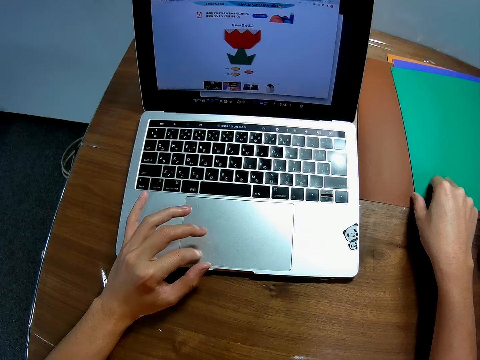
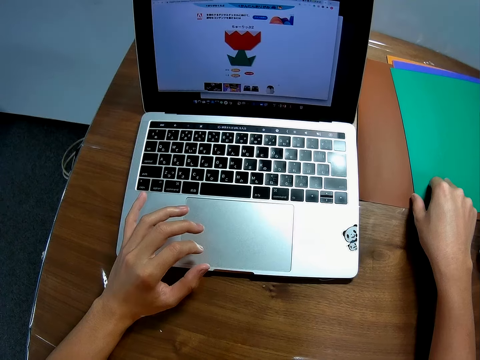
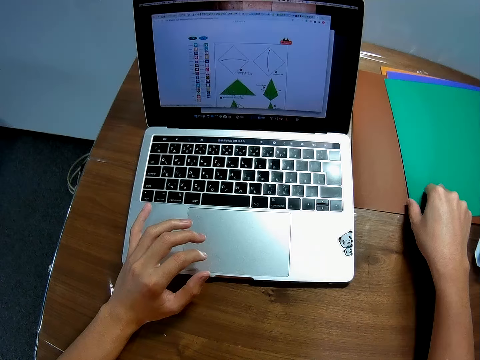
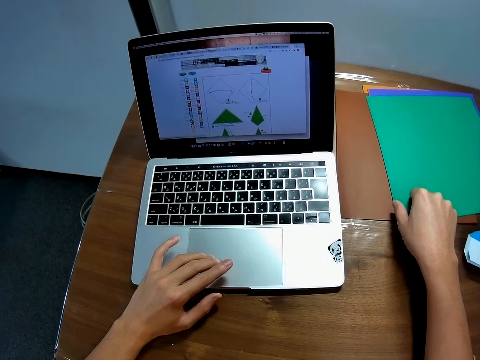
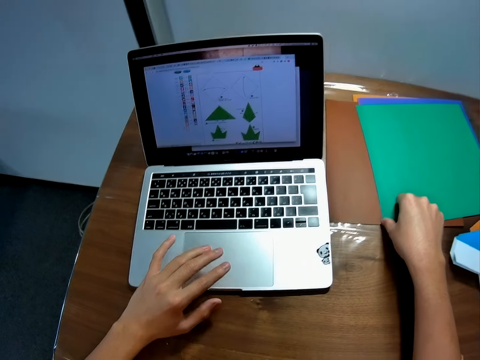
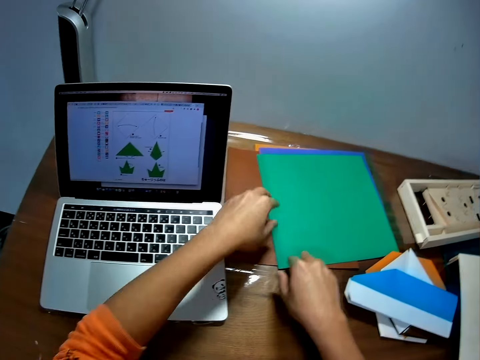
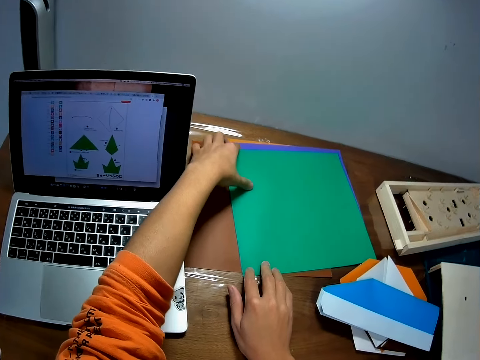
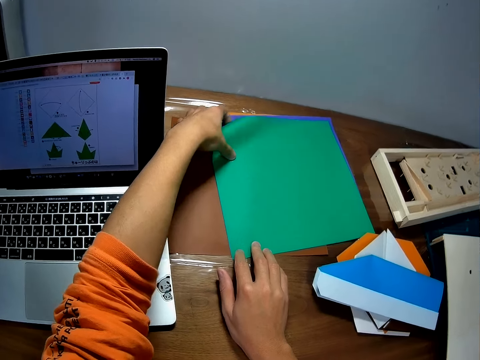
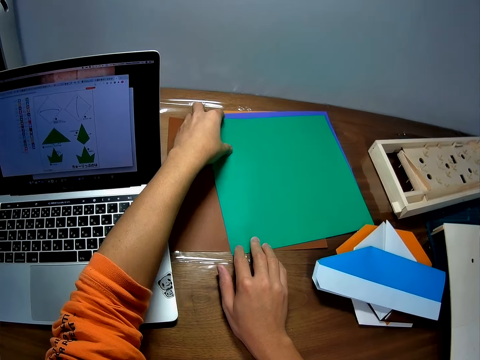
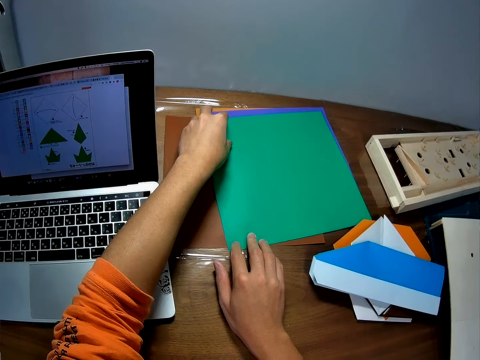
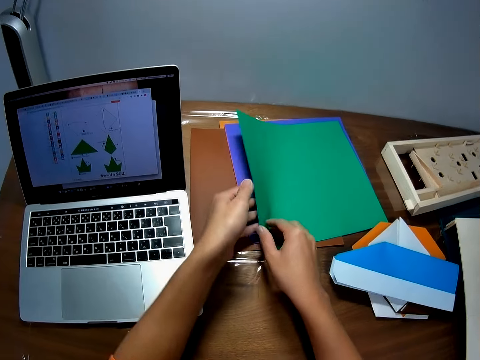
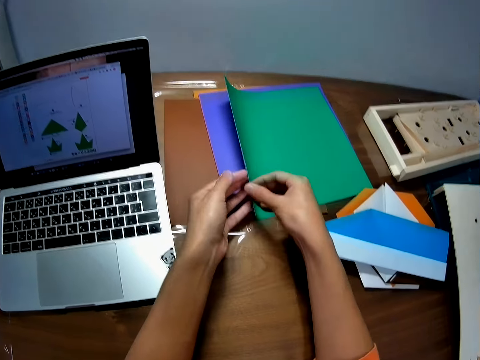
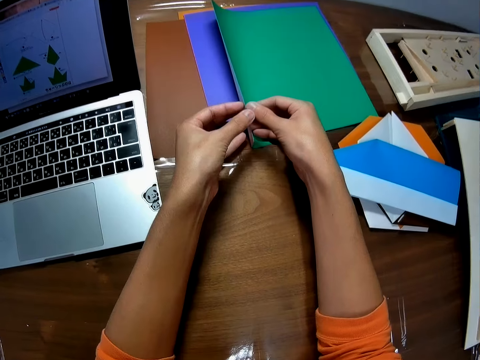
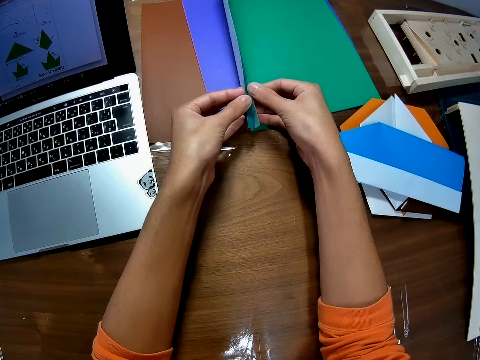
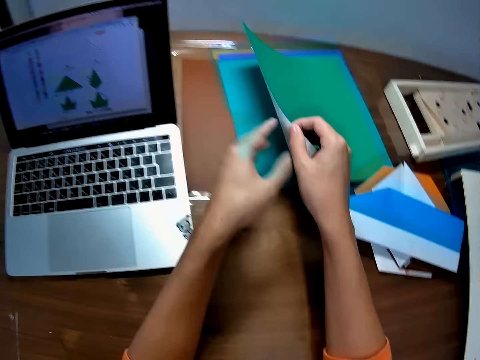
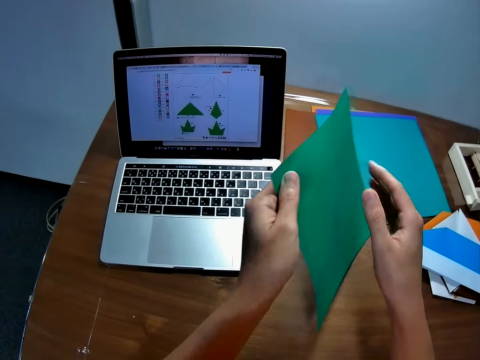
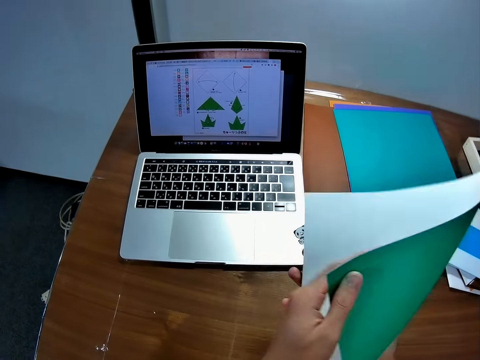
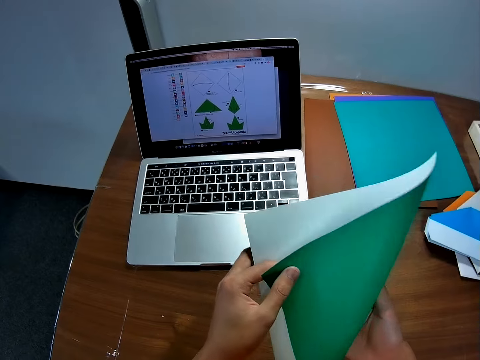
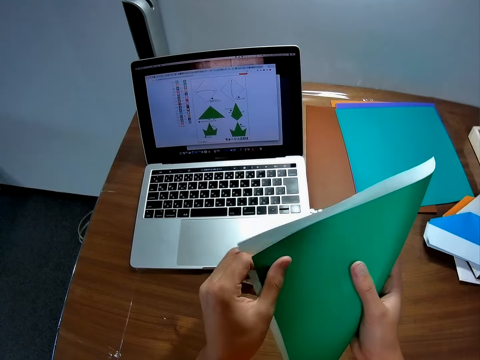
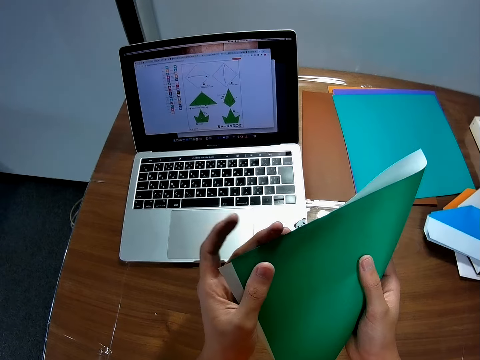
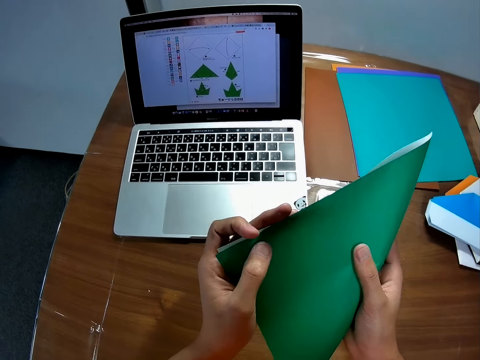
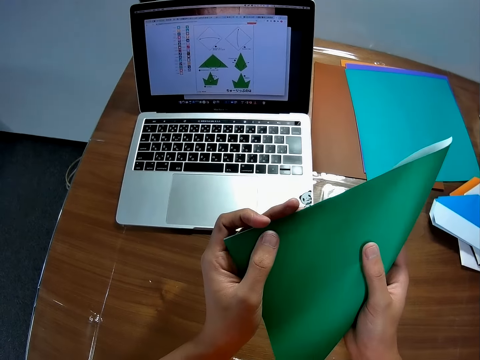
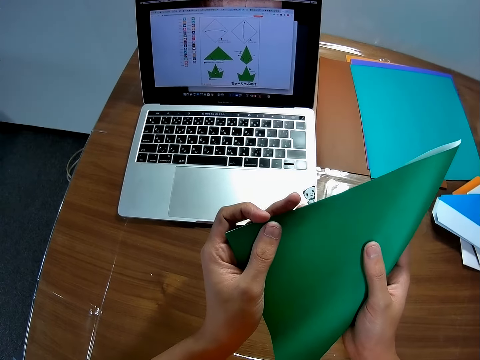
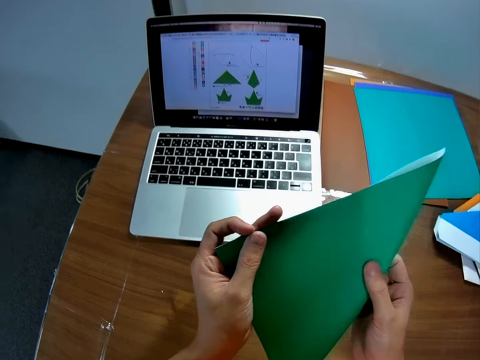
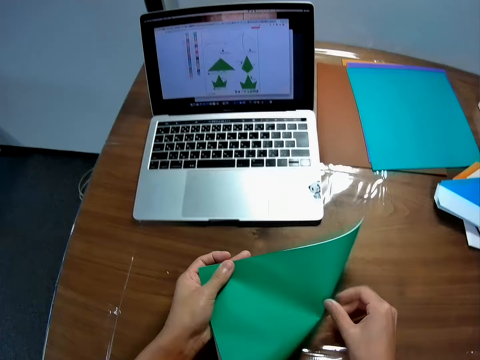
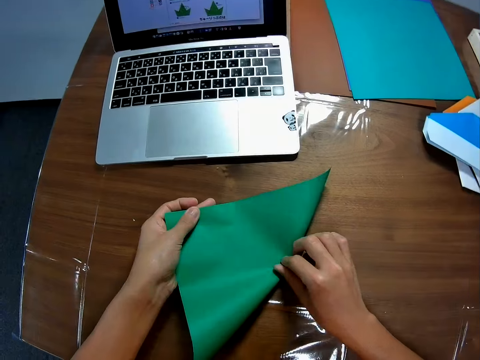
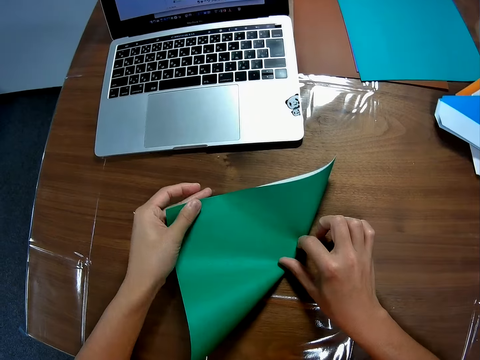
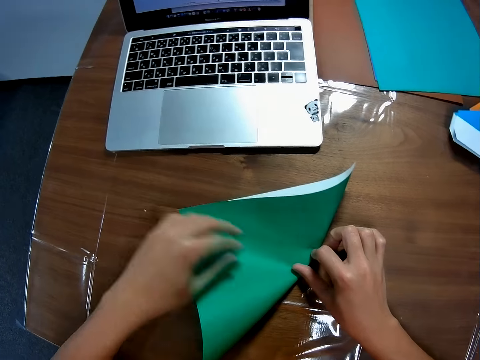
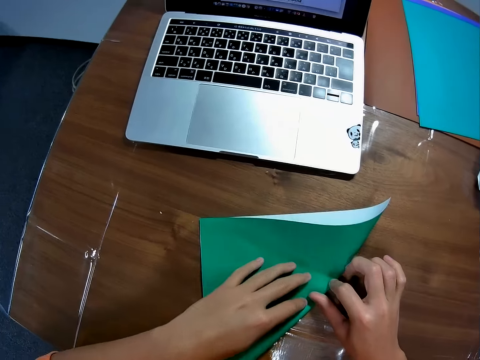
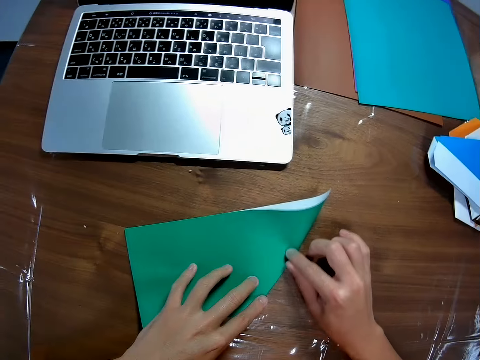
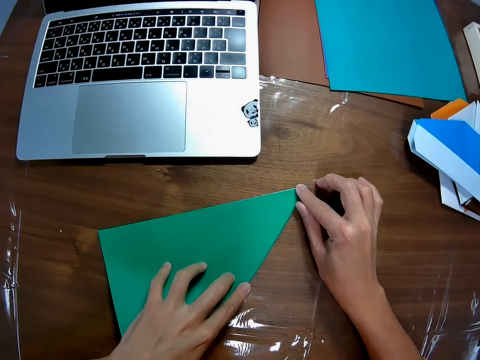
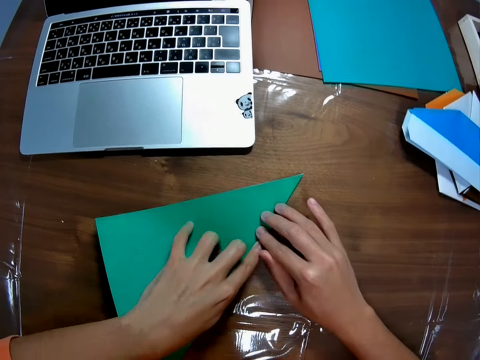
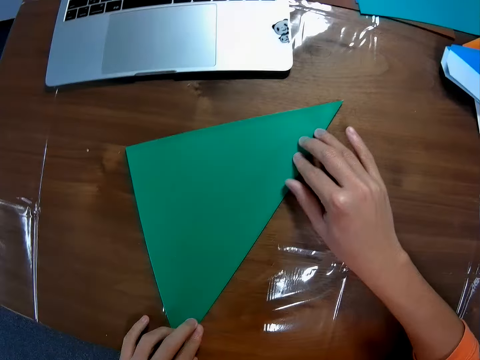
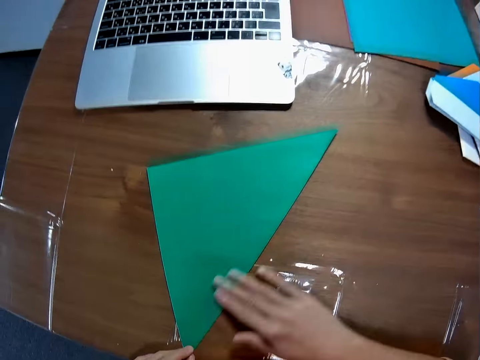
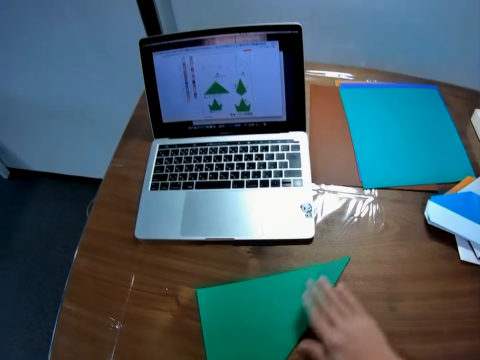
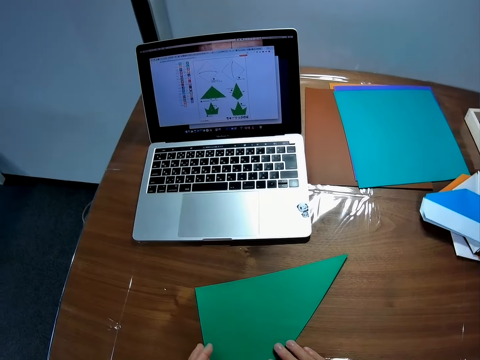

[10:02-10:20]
The camera wearer lifts some paper on the table. He picks up the manila paper on the table with his left hand. He folds the paper. He drops the paper on the table. He folds the manila paper. He smoothens the edge of the paper on the table with his fingers.

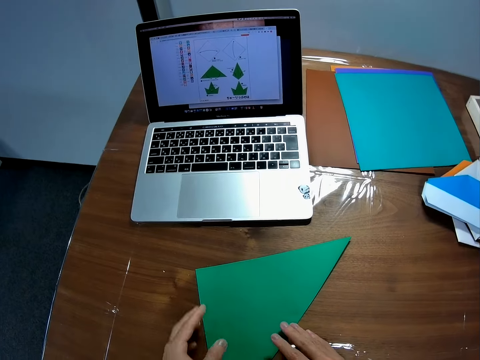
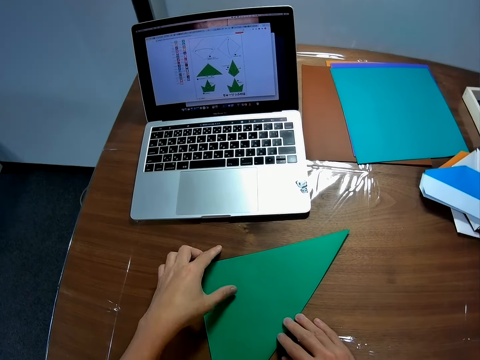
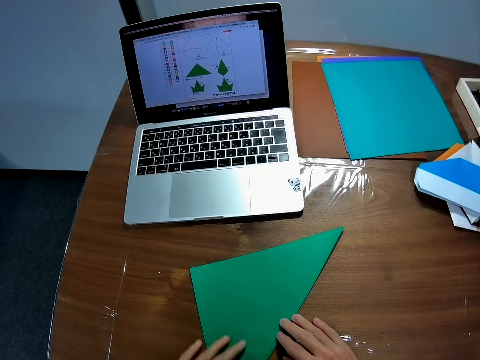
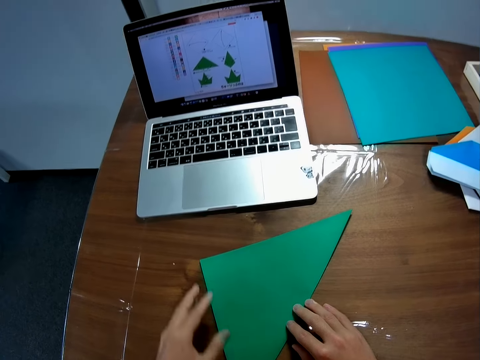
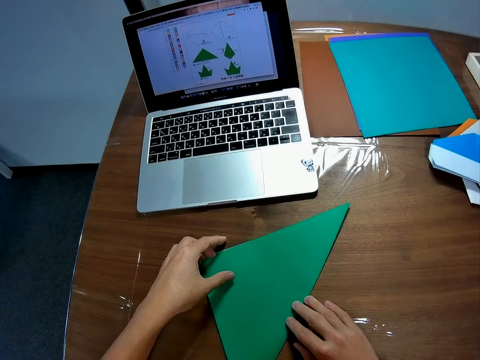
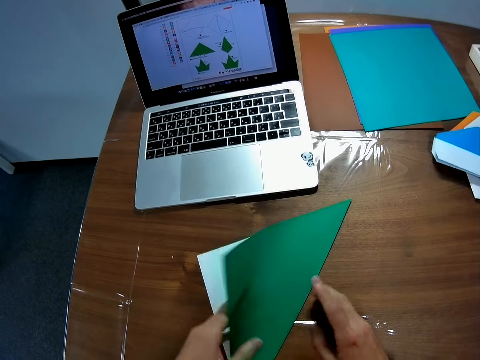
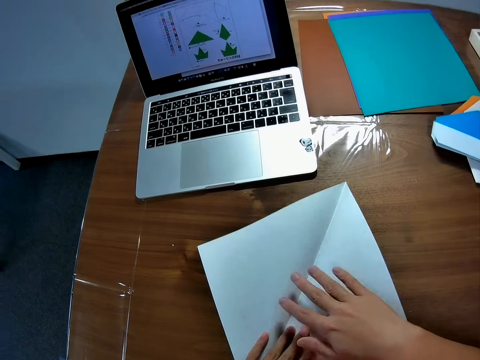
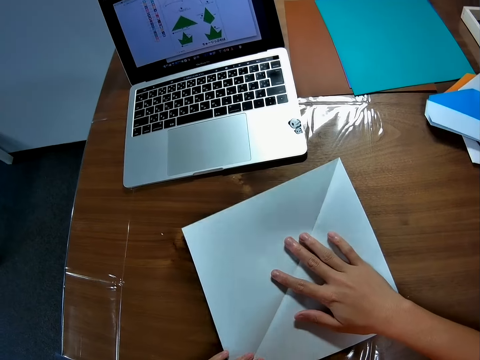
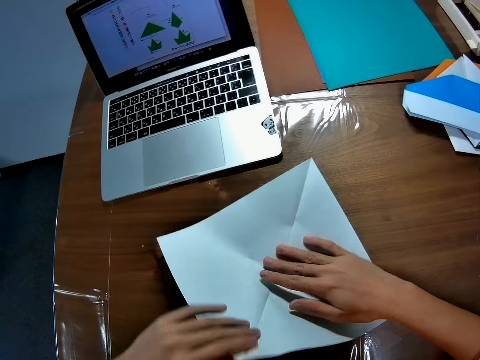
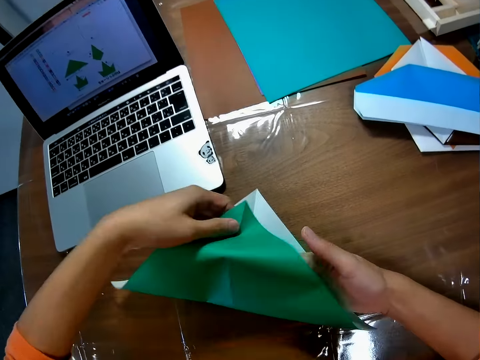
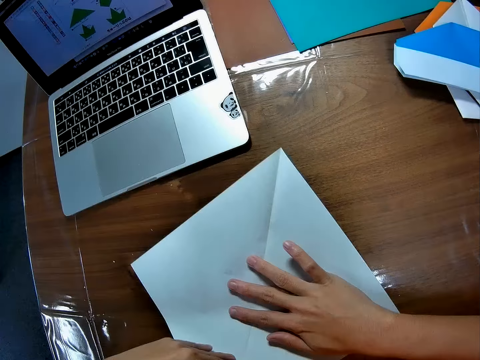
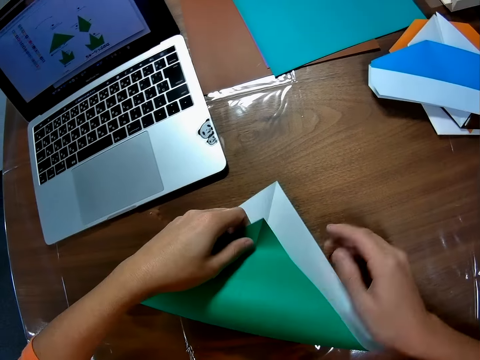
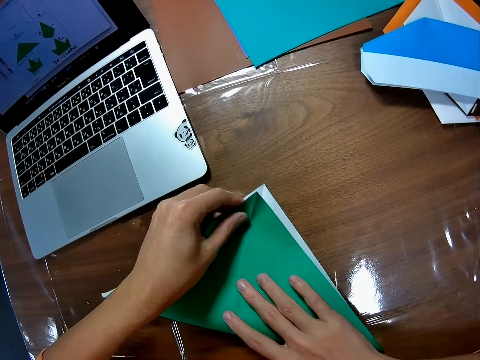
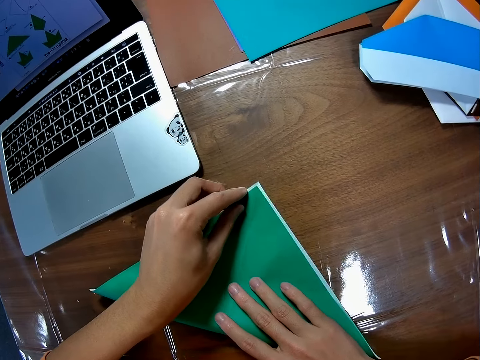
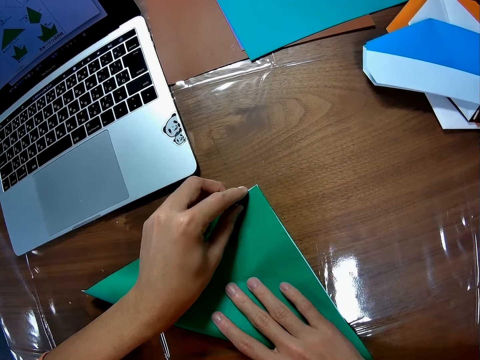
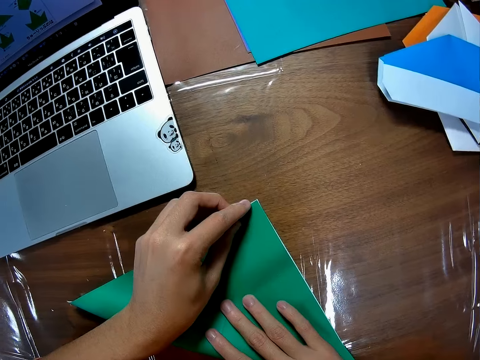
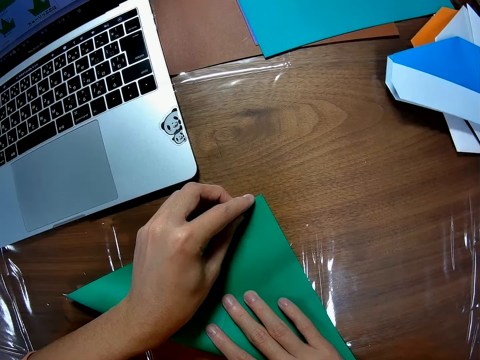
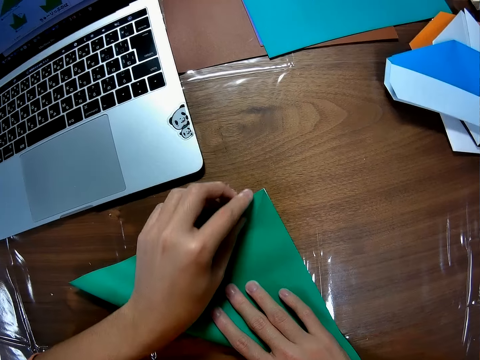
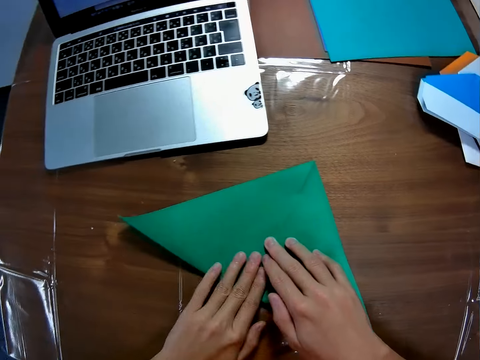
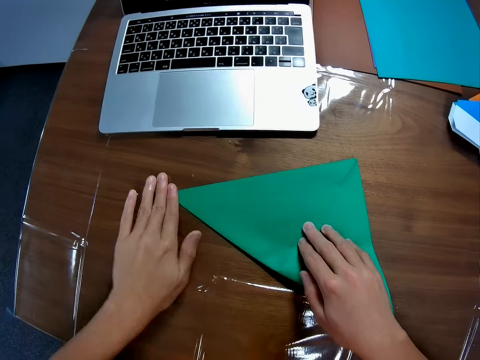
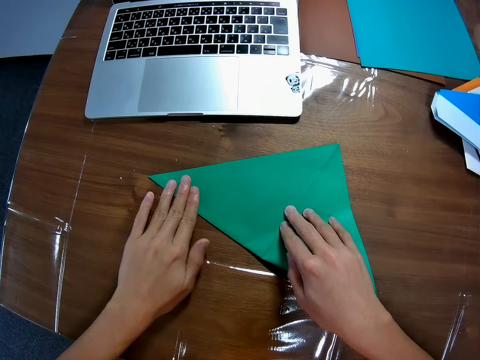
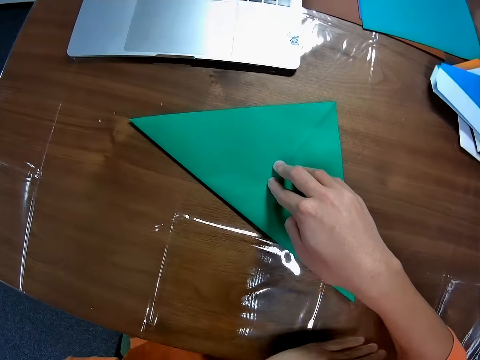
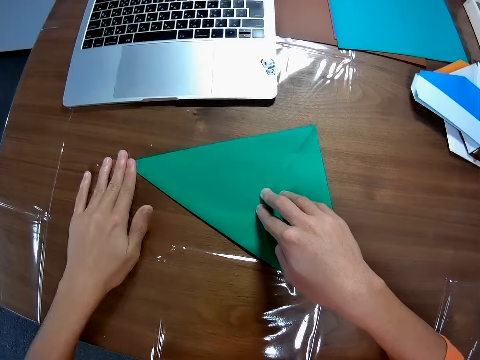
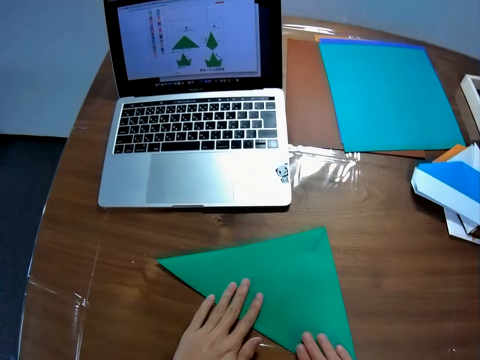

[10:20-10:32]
The camera wearer folds the paper on the table. He unfolds the manila paper. He folds the manila paper. He smoothens the edge of the paper on the table with his fingers.
